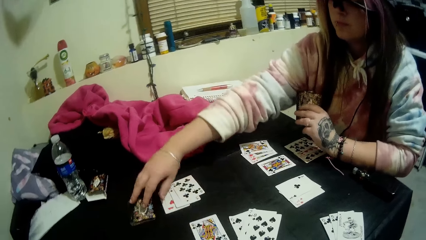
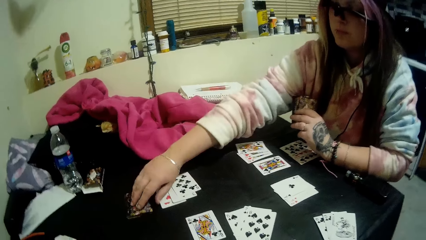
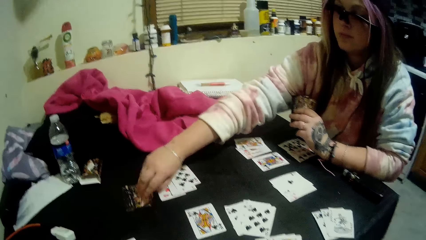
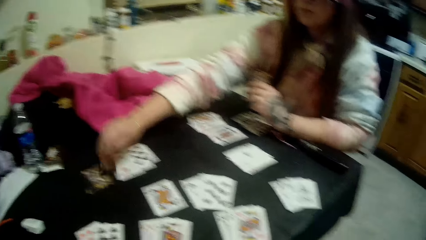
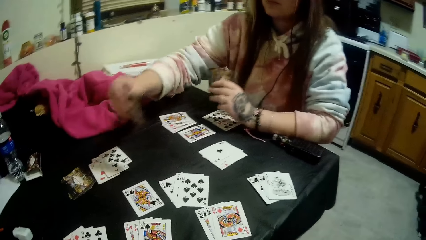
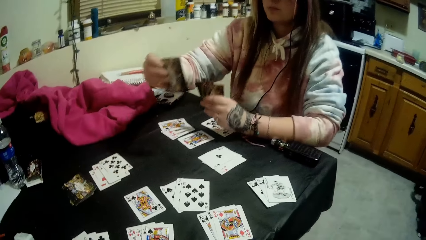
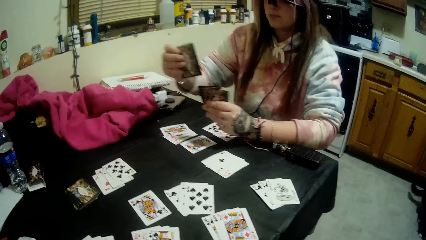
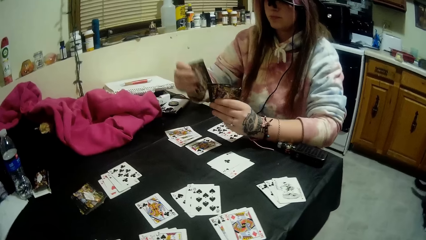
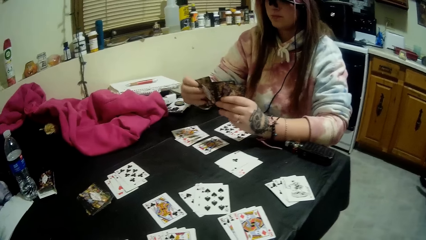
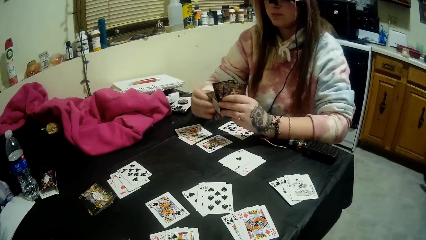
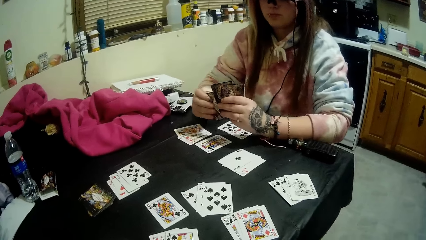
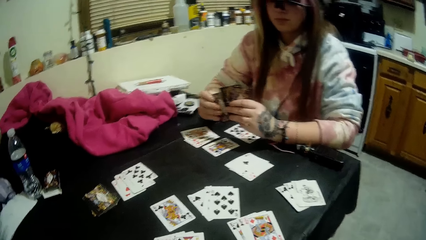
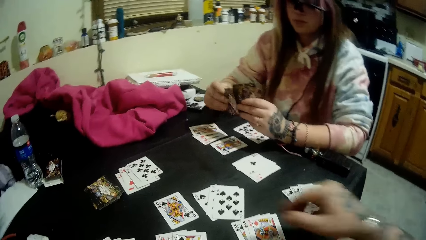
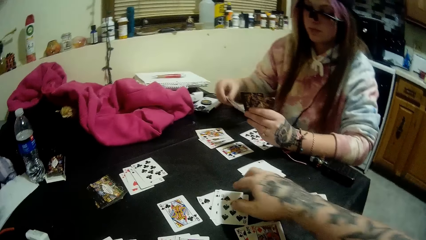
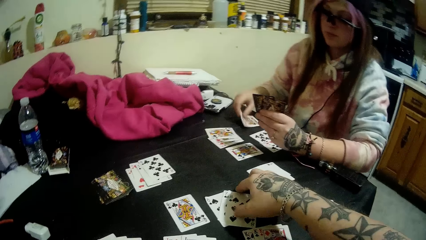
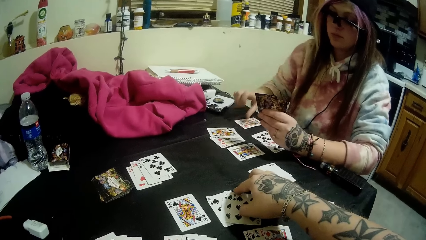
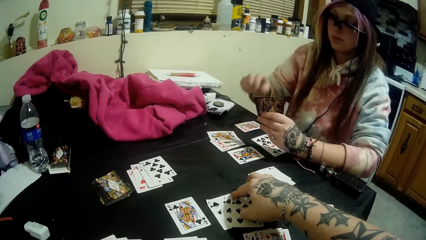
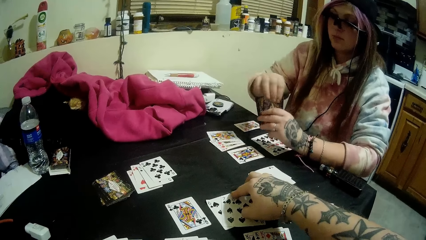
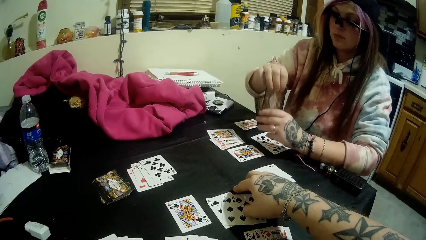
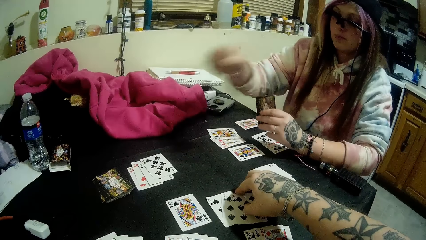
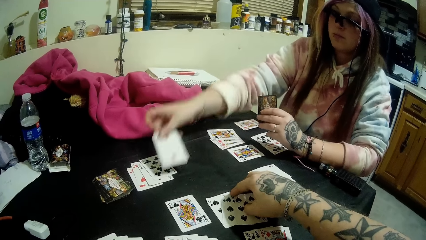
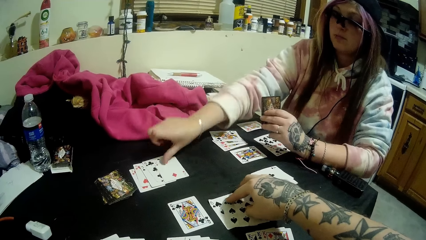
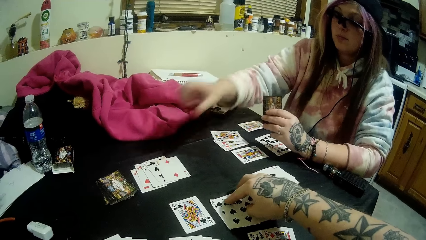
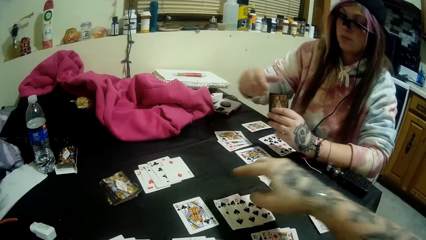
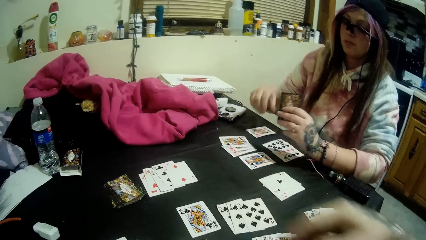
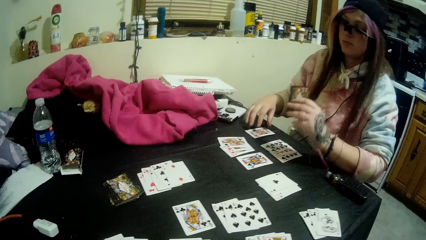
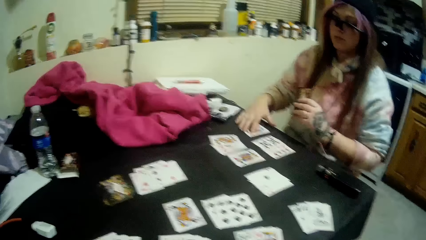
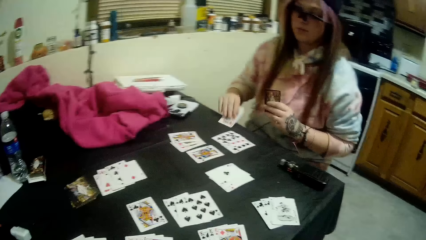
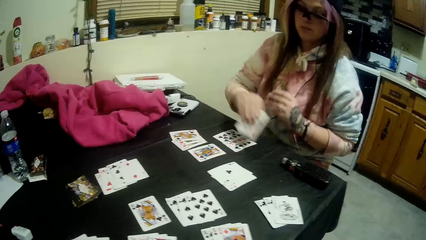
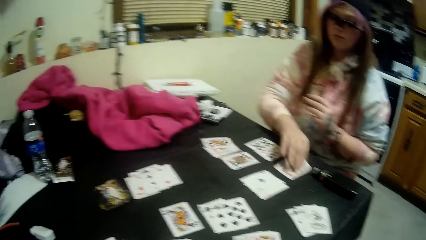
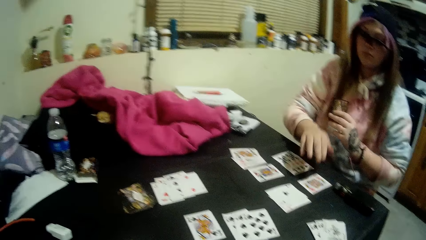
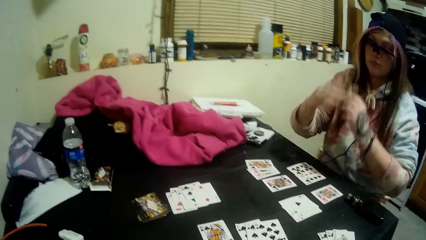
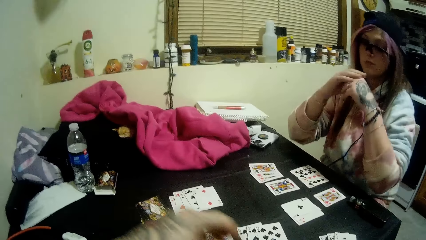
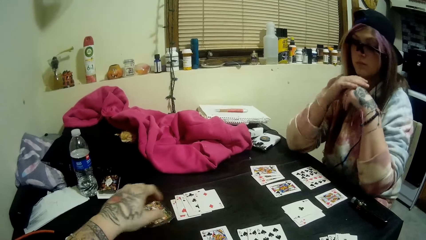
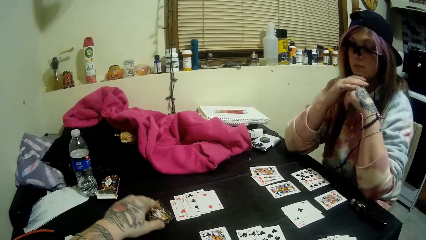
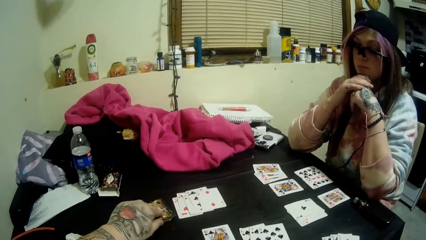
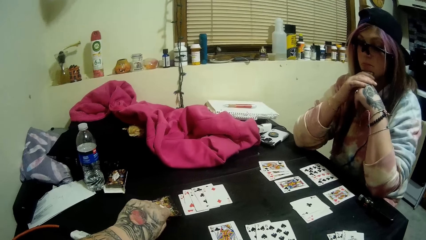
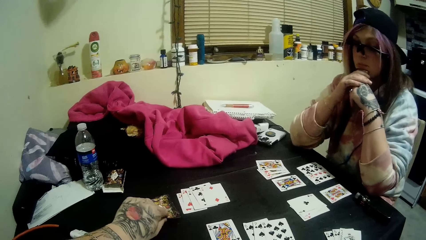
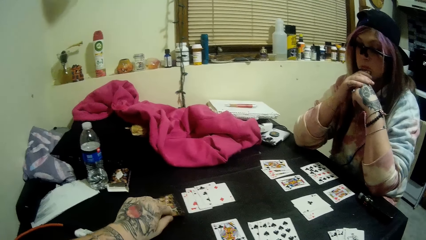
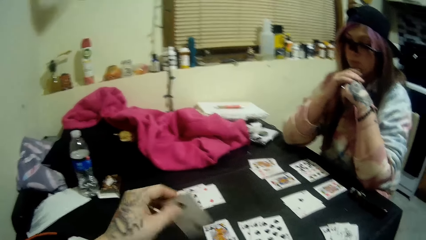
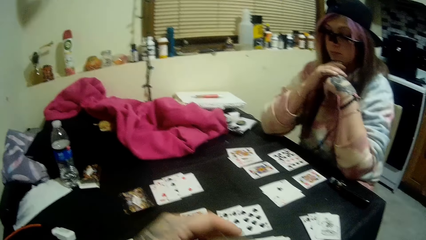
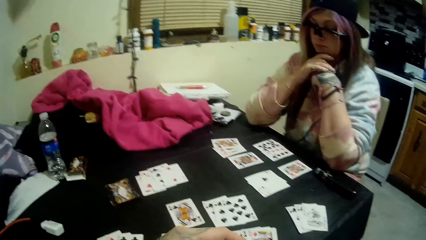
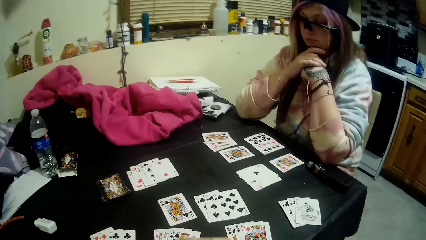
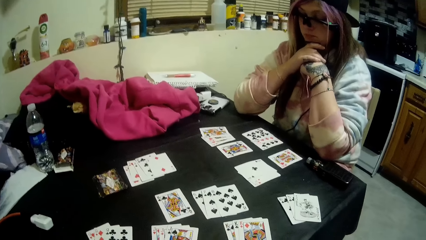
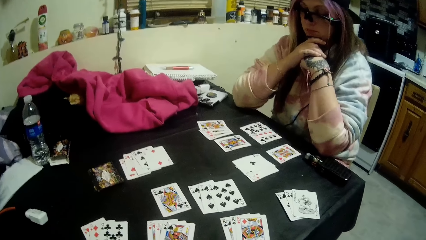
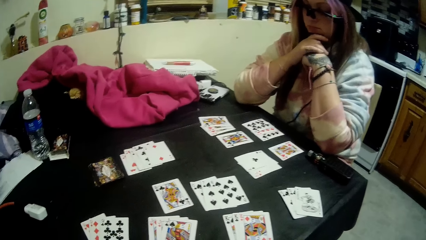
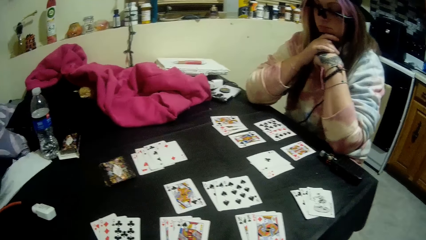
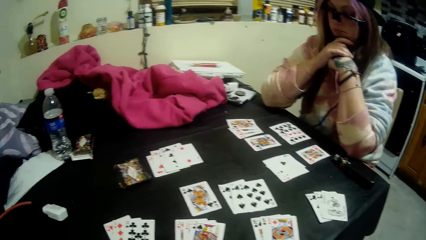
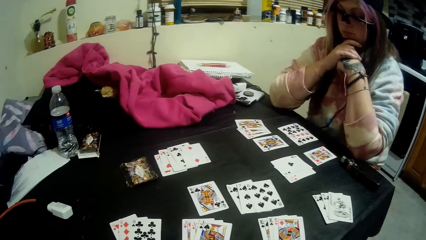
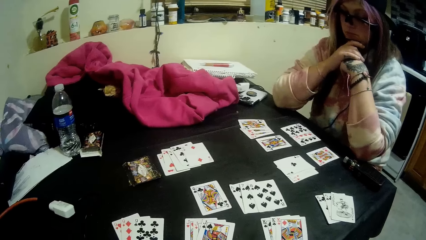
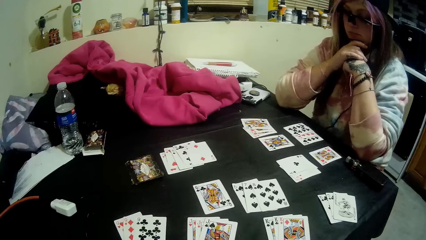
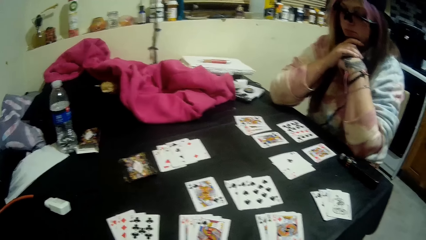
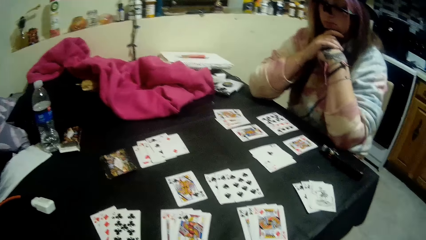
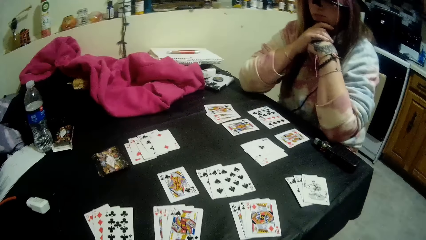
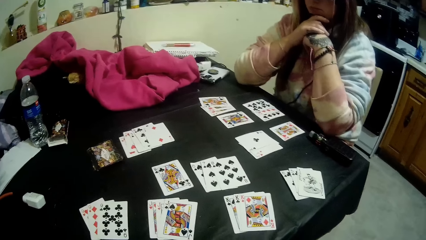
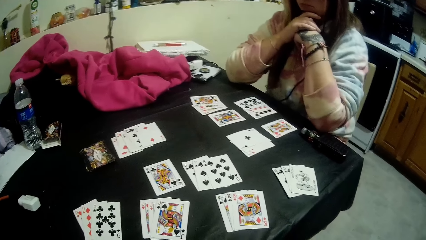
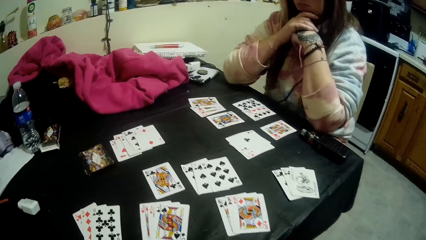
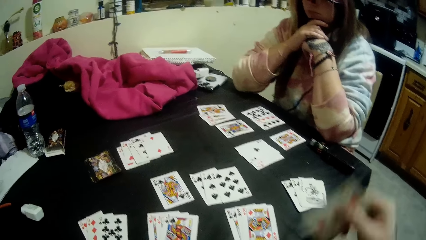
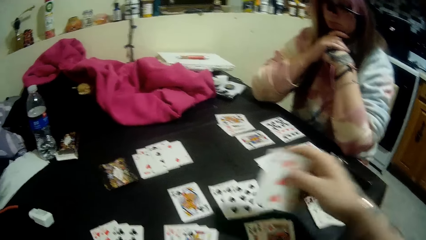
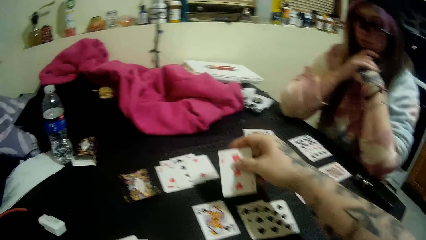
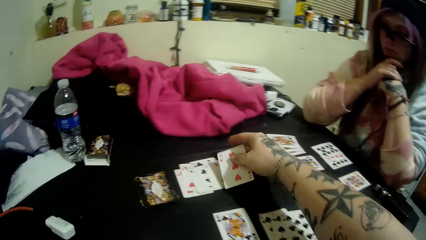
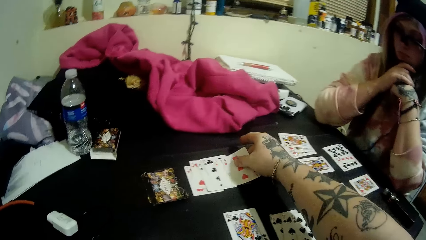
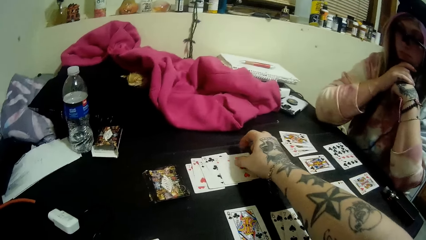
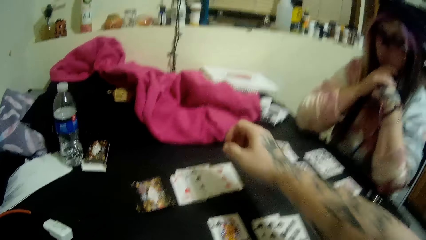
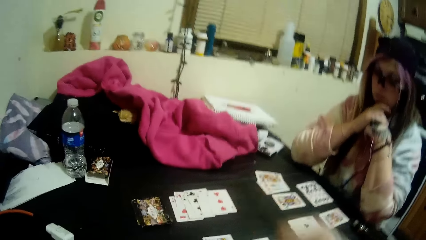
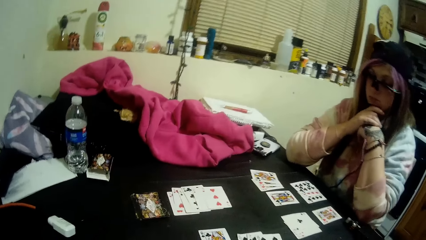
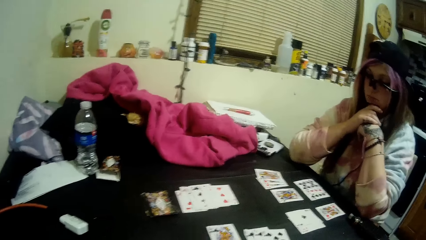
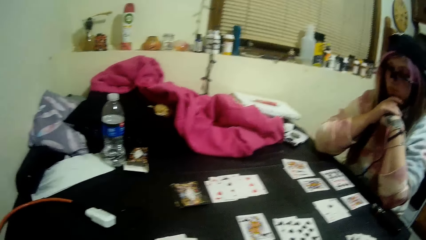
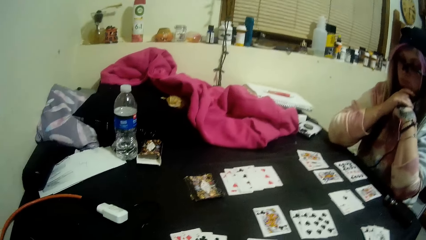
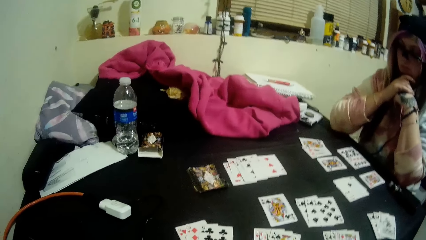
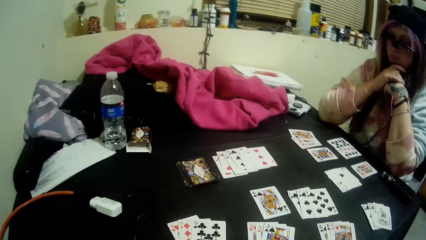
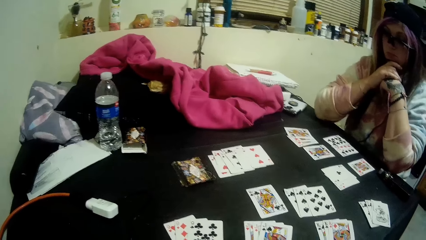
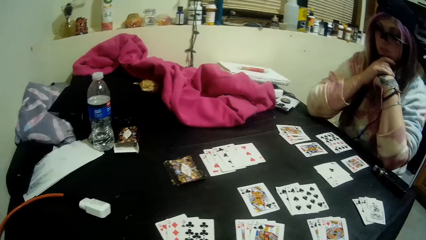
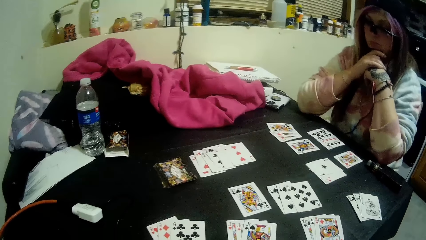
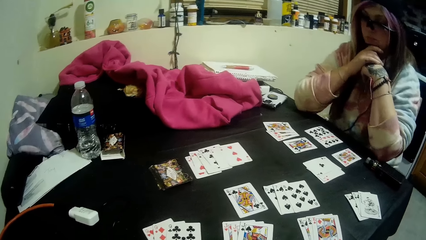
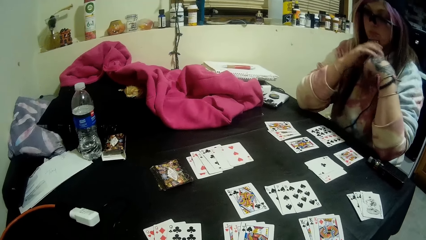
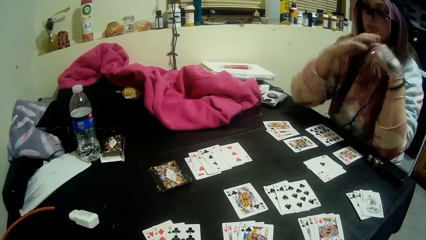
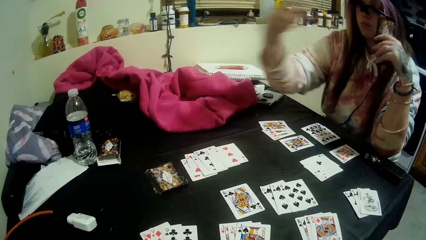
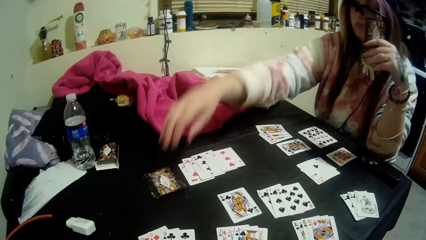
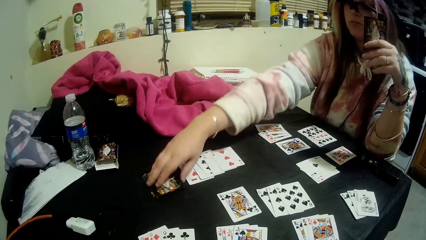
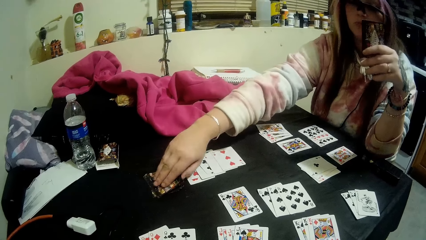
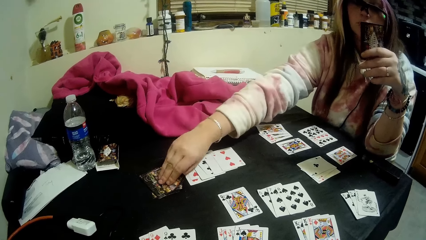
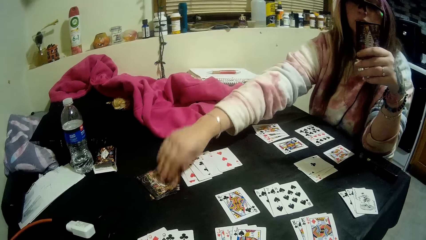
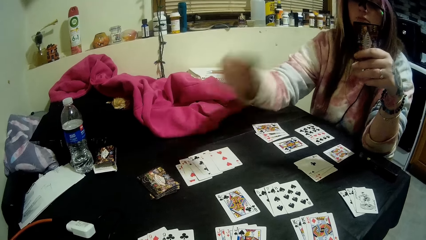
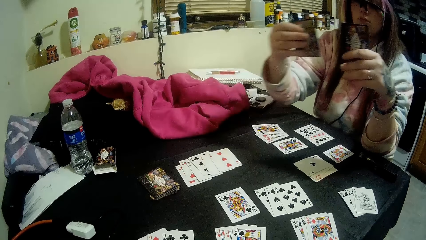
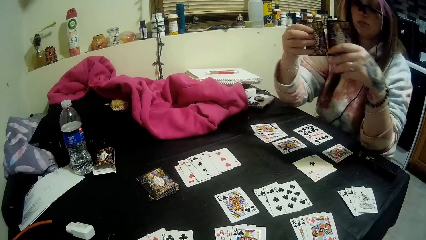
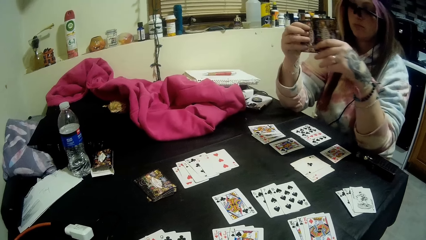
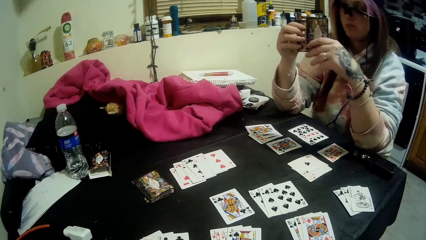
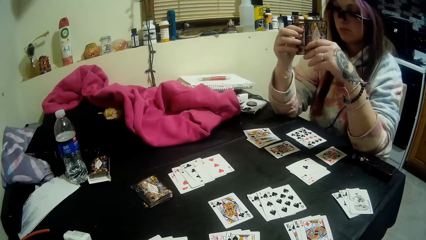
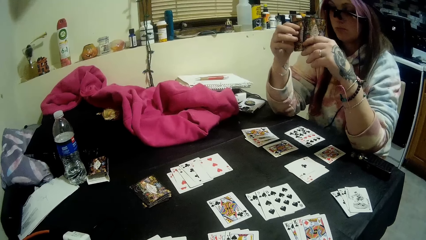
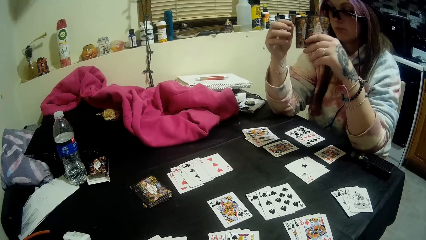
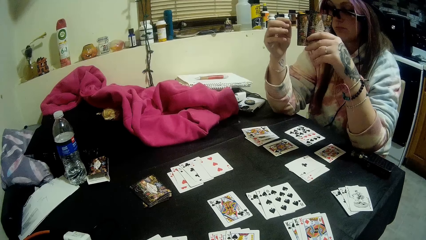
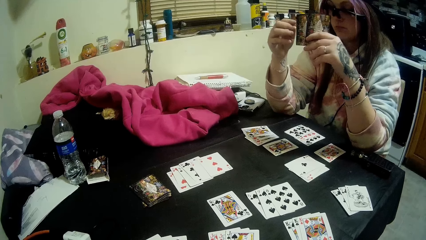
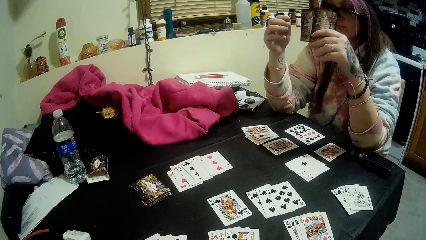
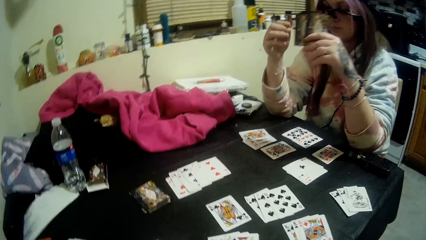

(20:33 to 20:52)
The woman picks up a card from the closed deck of cards on the table with her right hand. She holds the card. She drops the card on the table with her right hand. She drops a card on the pile of cards on the table with her right hand. The camera wearer puts the hand on the card. The woman moves the card on the table to another part of the table with her right hand. She picks up the card and puts the card on the table. She puts the hands together. The camera wearer picks up the card, holds the card, and looks at the table. They put the card on the table. They look at the cards on the table. The woman picks up a card from the closed deck of cards on the table with her right hand. She holds the card.
